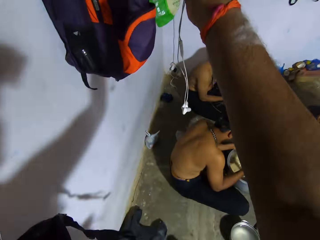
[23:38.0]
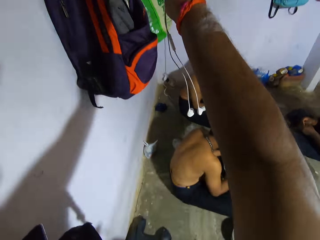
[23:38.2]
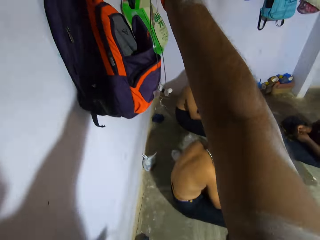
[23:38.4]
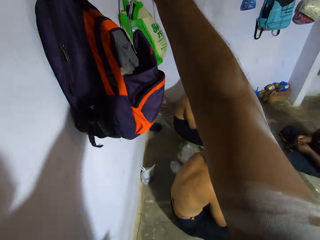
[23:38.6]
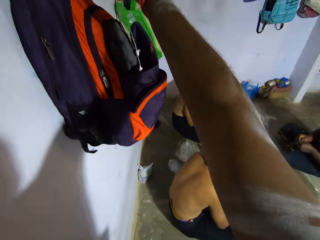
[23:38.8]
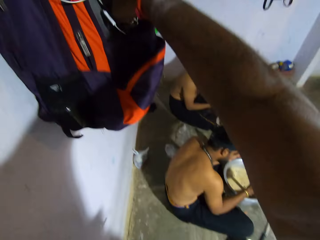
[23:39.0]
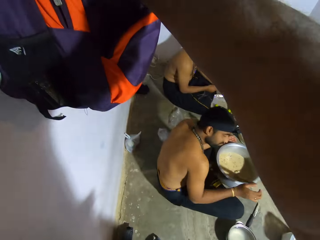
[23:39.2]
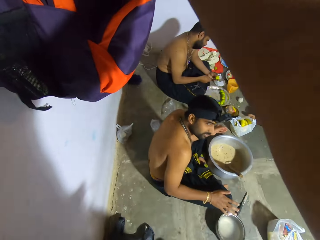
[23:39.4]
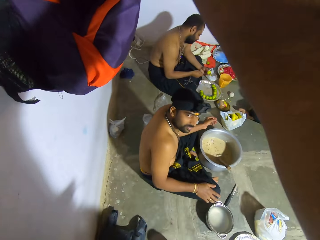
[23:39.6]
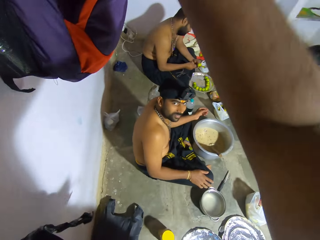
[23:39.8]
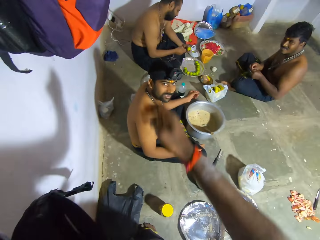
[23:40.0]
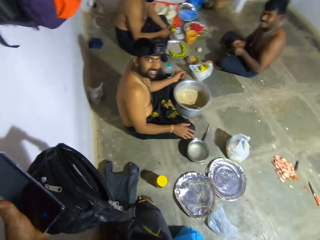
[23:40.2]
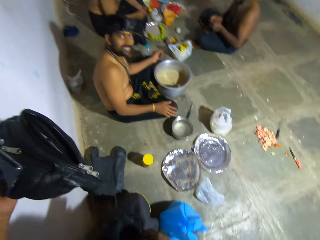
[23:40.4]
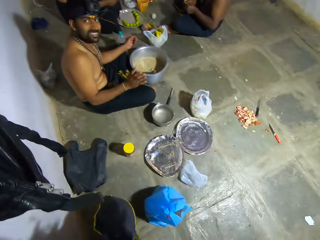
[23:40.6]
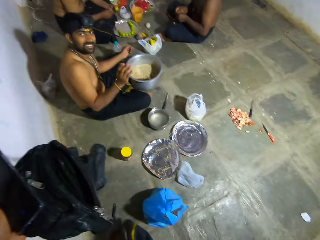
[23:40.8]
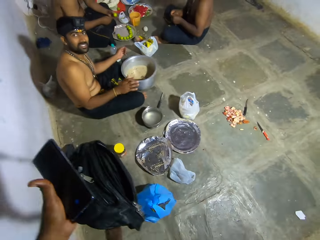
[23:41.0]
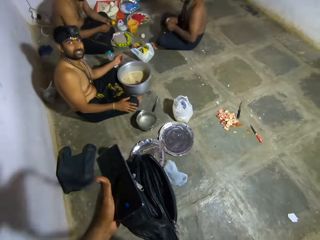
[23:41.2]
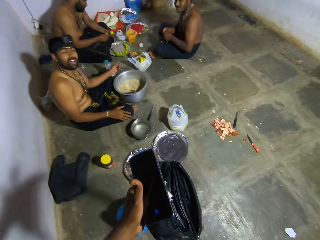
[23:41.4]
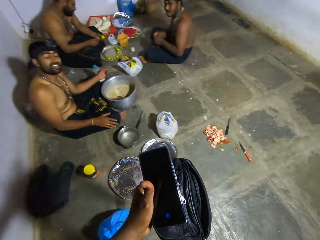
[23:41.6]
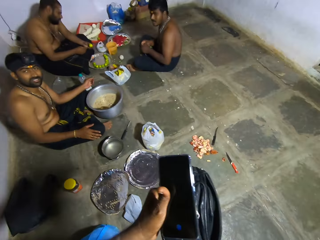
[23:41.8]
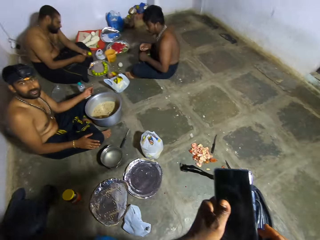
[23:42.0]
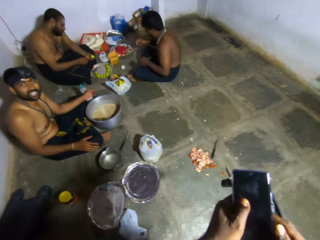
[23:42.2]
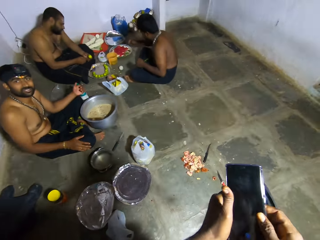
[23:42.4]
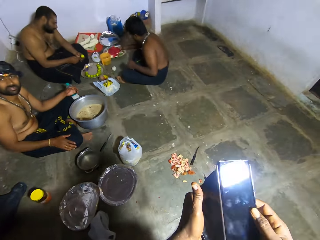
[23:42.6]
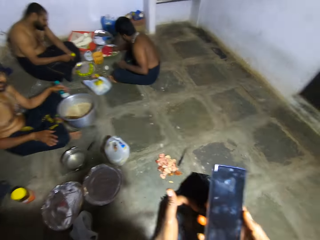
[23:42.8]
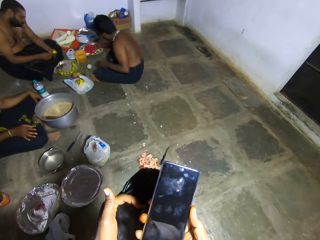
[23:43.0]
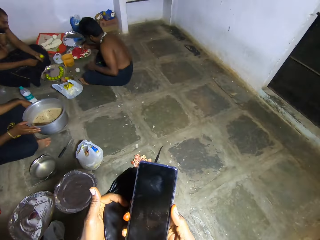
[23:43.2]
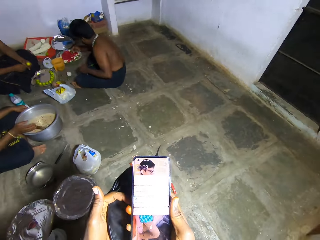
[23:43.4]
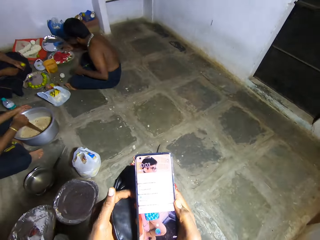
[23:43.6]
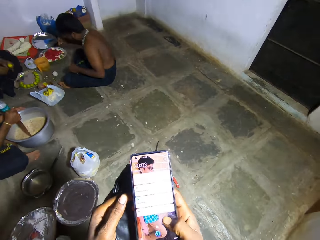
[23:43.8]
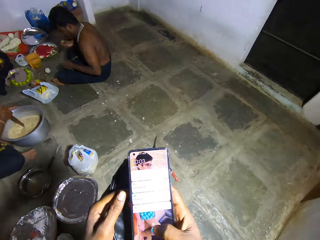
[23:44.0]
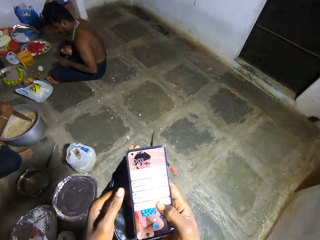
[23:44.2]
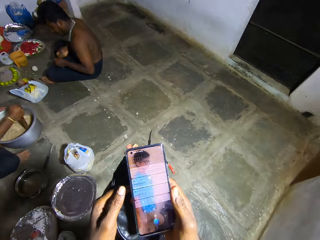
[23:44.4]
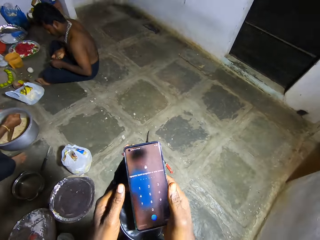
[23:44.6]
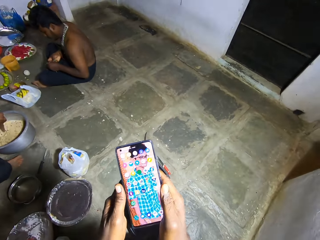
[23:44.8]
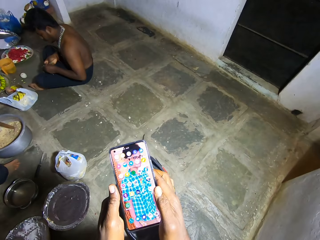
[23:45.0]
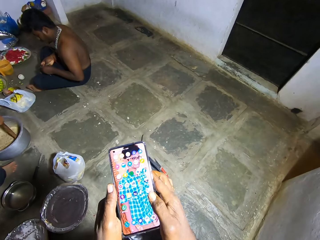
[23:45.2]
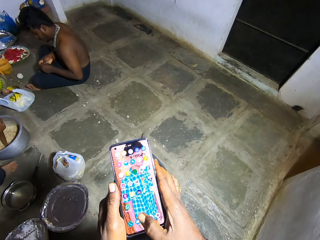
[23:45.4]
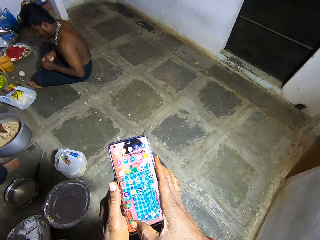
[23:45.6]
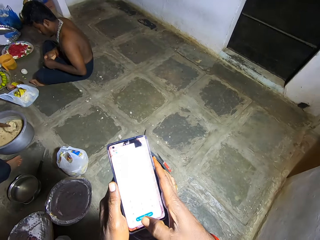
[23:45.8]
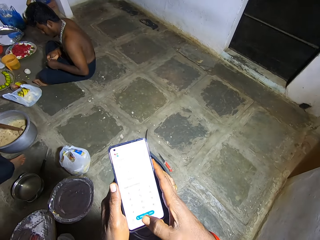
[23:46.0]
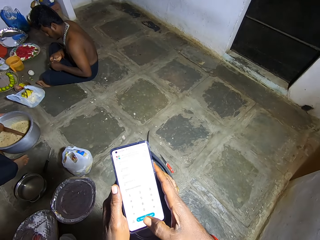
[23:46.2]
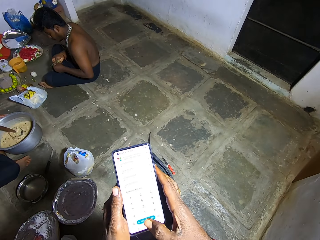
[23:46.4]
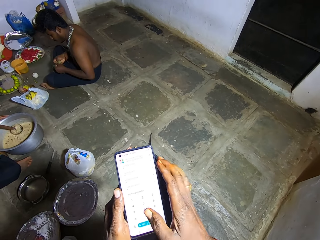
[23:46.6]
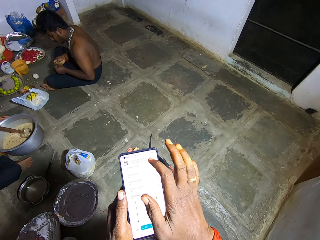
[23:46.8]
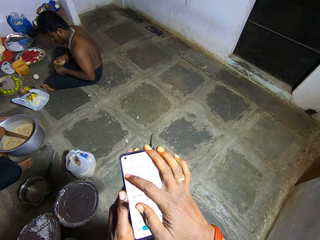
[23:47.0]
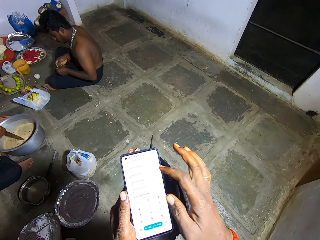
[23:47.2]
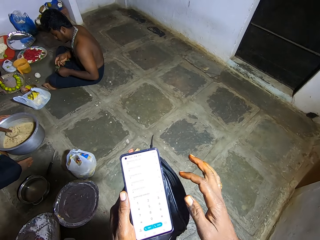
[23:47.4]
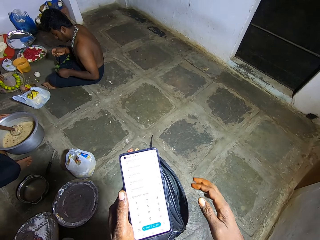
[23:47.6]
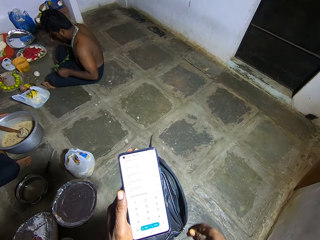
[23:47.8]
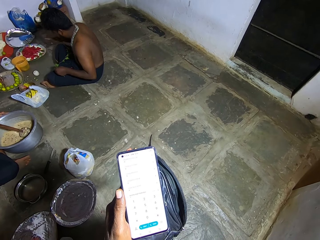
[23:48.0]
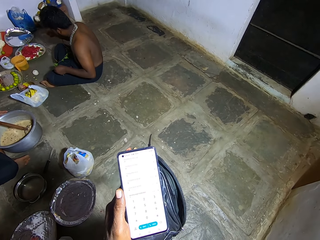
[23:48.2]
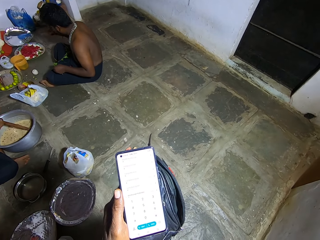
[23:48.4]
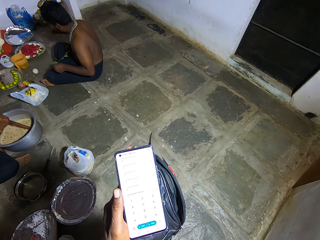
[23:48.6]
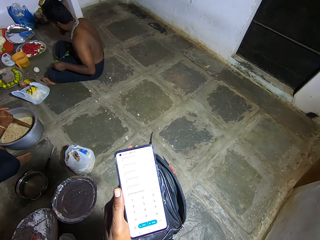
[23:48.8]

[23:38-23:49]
The camera wearer puts the earphones in the bag. They interact with a man. They walk around a room. They operate a mobile phone. The man stirs broth in a cooking pot.

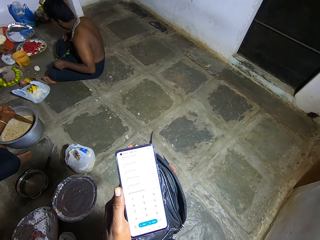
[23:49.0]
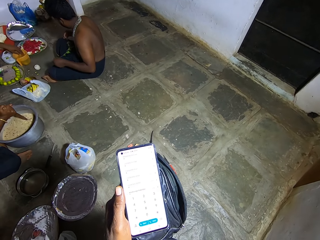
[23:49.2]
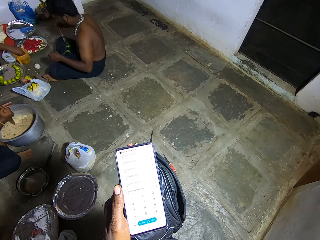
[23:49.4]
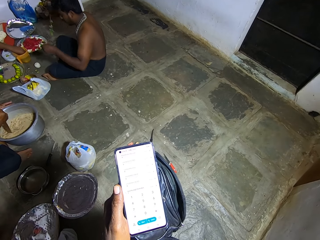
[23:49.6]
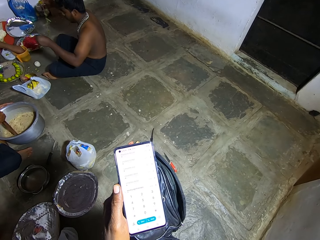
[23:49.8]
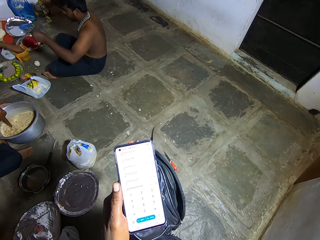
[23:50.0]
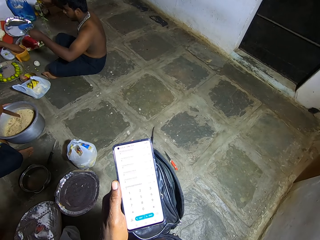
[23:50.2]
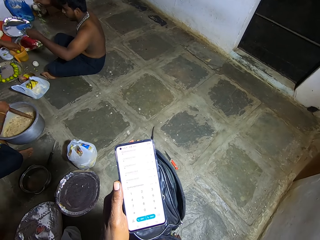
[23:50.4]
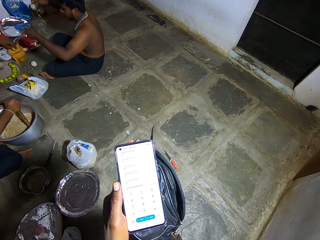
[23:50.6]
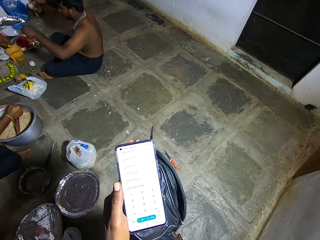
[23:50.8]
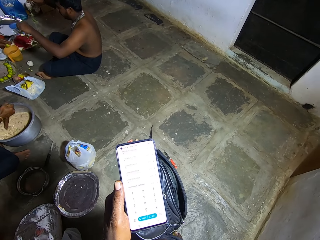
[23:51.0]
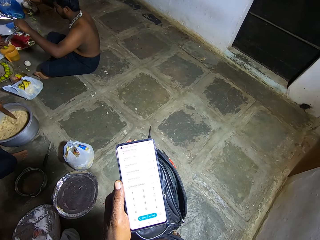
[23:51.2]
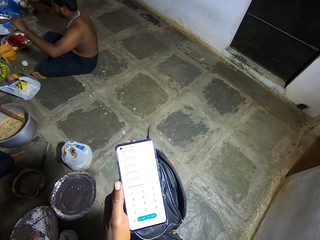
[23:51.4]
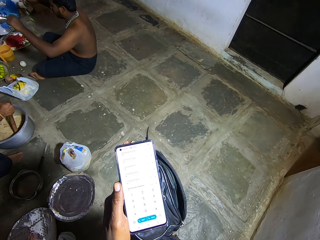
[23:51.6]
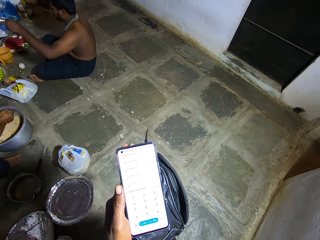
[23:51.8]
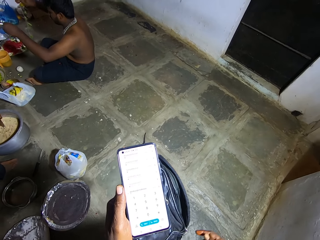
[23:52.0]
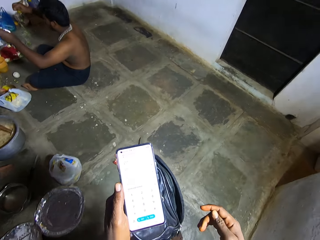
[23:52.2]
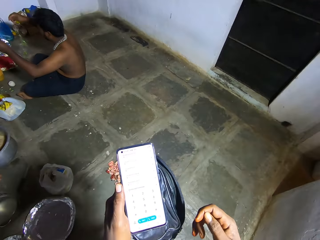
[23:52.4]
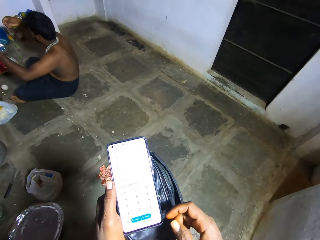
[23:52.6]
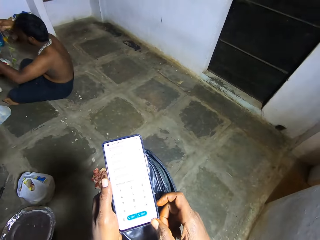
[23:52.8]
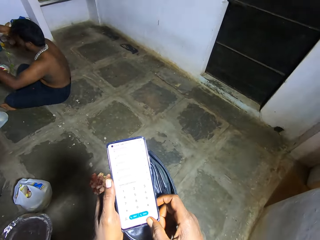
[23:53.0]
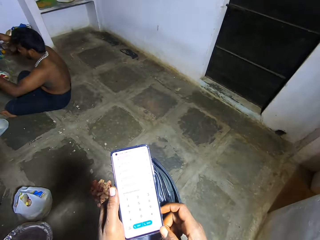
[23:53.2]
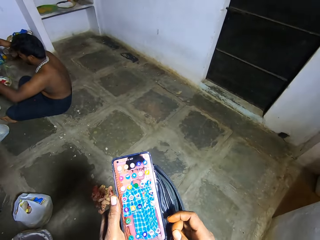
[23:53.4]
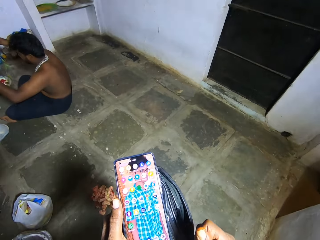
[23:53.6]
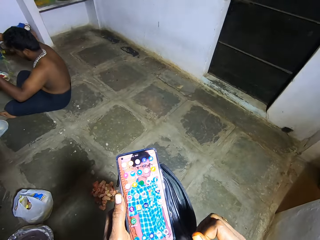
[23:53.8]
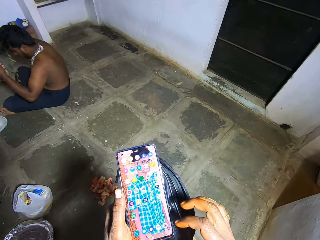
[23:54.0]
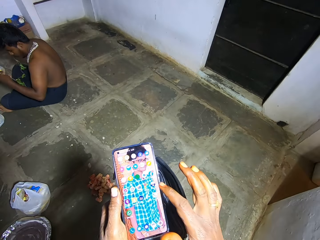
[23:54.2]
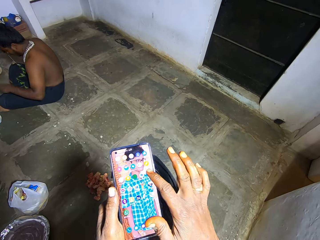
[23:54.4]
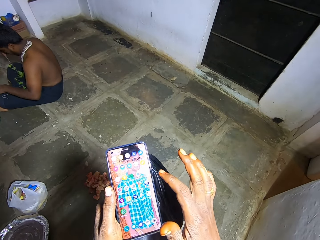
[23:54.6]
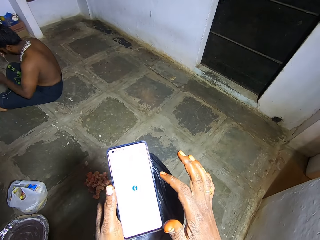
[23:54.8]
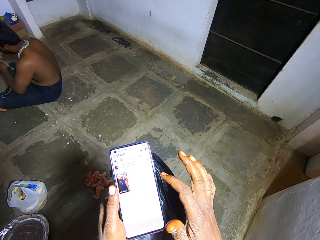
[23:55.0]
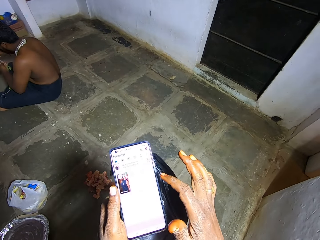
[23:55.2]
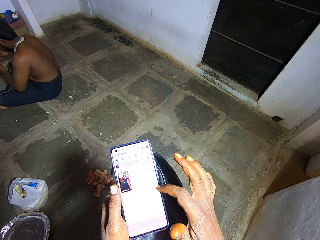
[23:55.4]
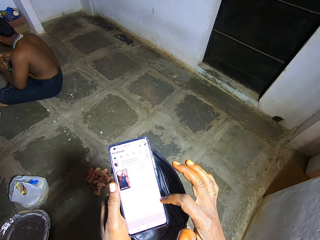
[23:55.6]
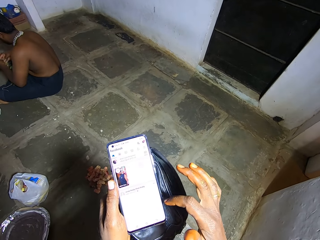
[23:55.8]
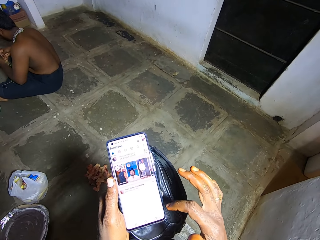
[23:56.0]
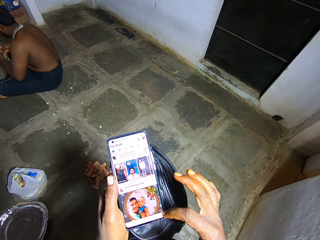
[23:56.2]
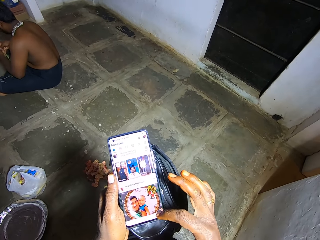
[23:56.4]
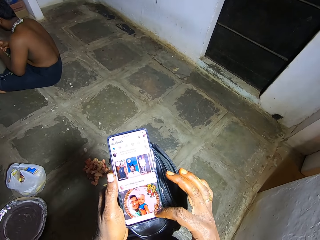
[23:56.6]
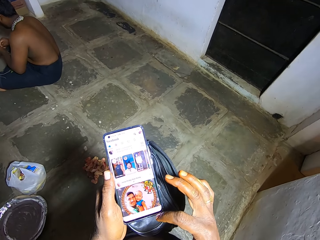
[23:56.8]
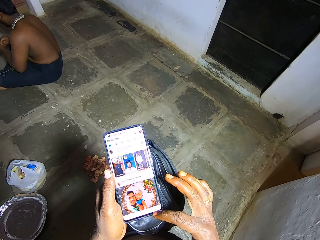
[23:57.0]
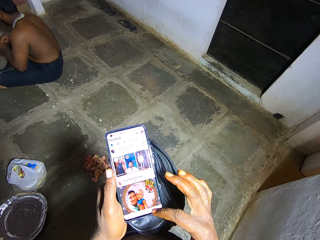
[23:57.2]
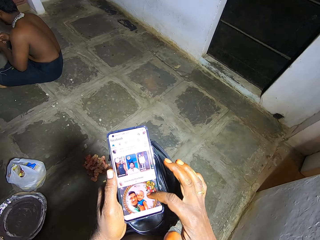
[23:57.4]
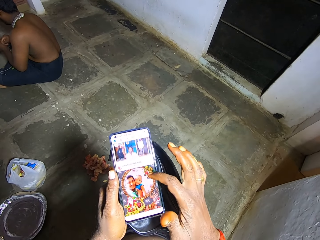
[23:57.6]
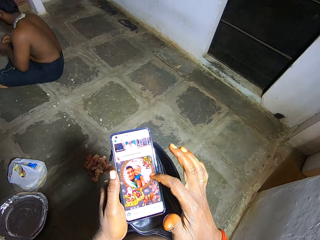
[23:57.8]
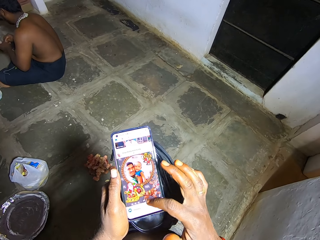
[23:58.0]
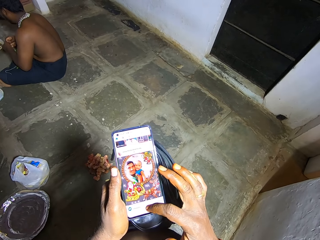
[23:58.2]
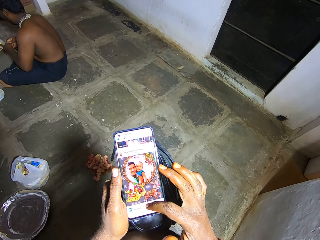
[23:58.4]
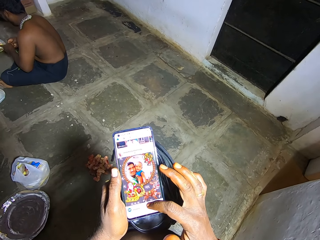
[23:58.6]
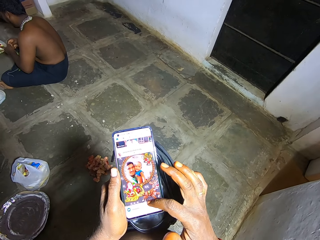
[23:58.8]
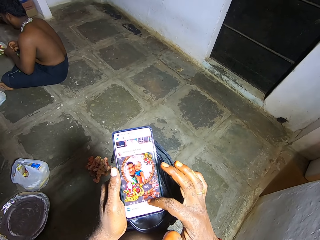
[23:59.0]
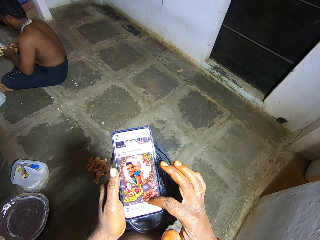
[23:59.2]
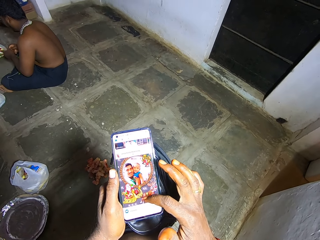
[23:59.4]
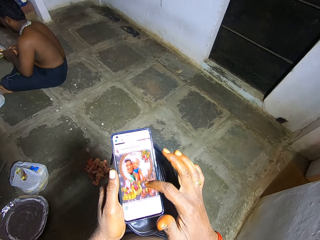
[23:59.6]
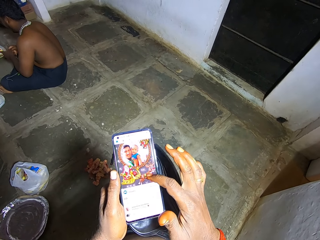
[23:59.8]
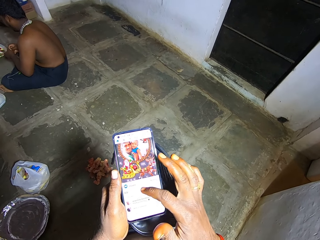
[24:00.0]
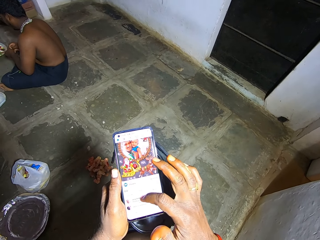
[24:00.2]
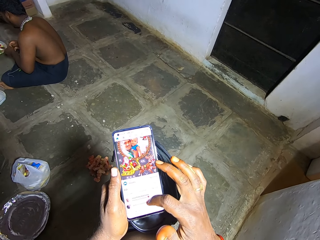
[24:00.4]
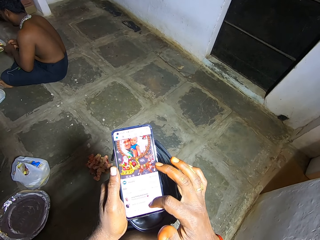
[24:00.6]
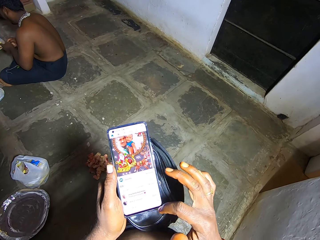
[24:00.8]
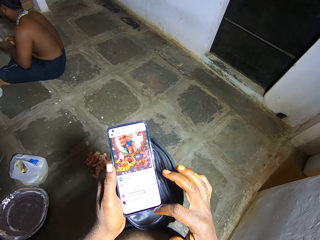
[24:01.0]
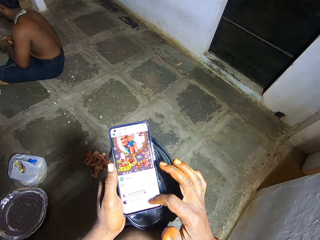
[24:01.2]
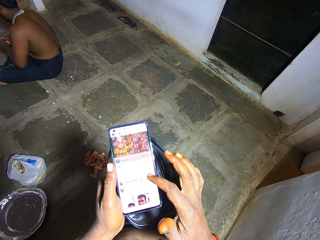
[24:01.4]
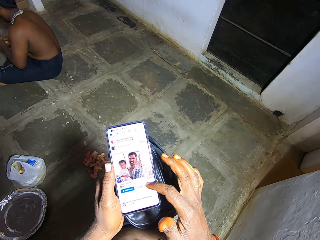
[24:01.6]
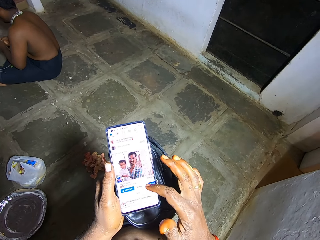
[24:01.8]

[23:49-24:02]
The camera wearer looks around a room. They operate a mobile phone. A man moves on the floor. The camera wearer operates the mobile phone.
